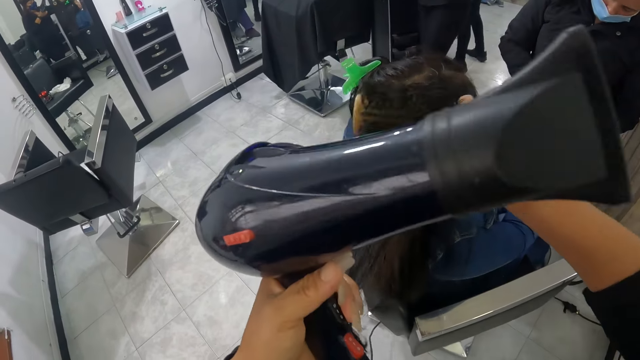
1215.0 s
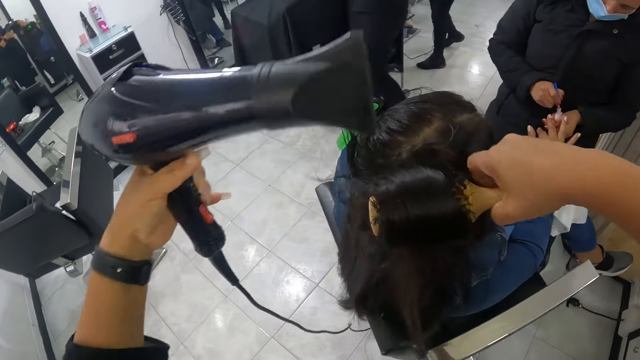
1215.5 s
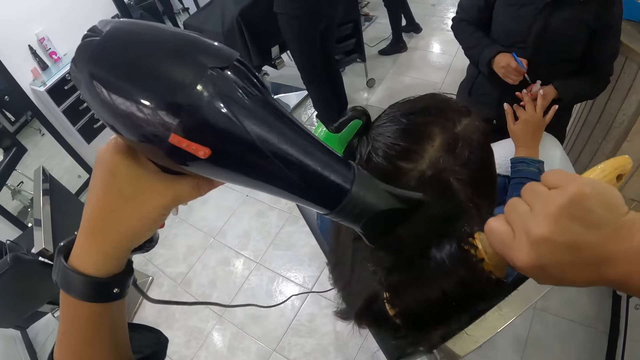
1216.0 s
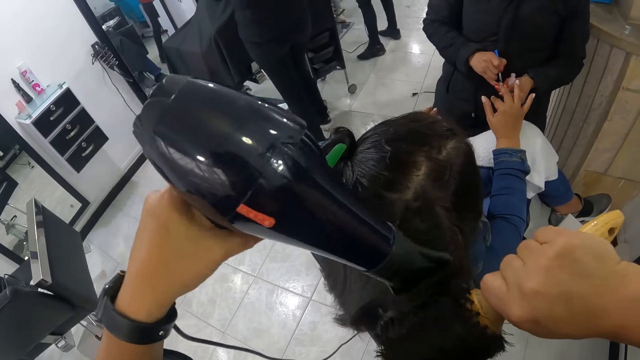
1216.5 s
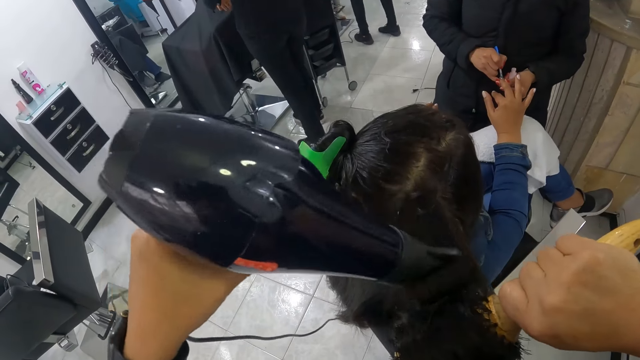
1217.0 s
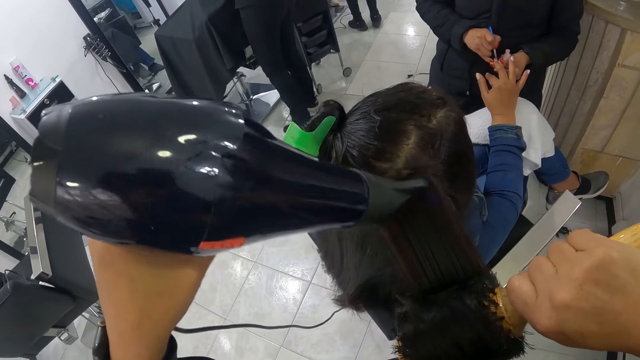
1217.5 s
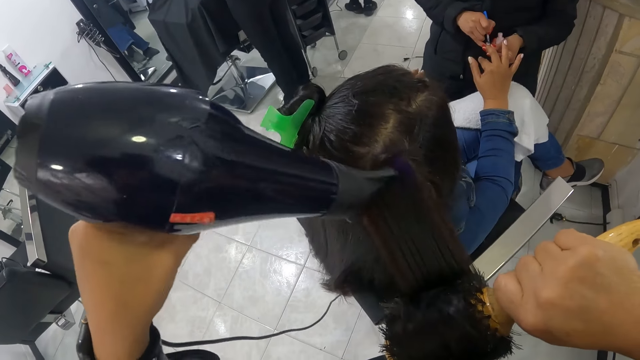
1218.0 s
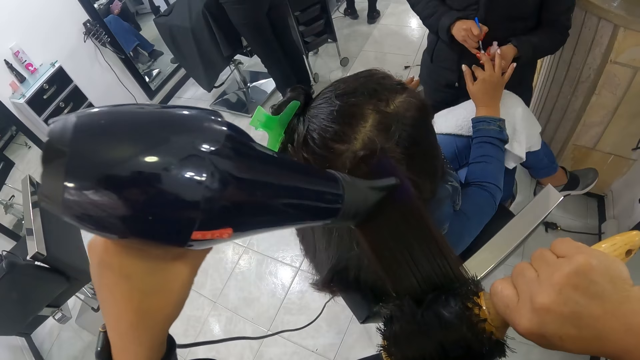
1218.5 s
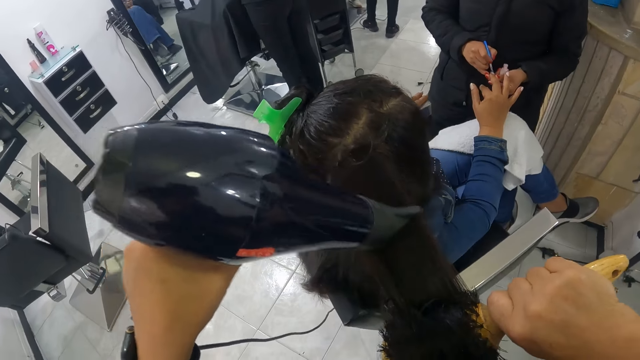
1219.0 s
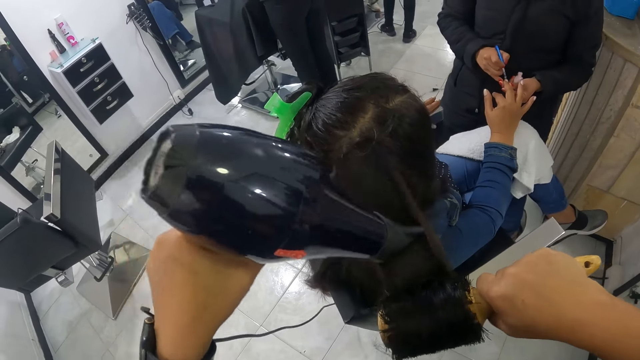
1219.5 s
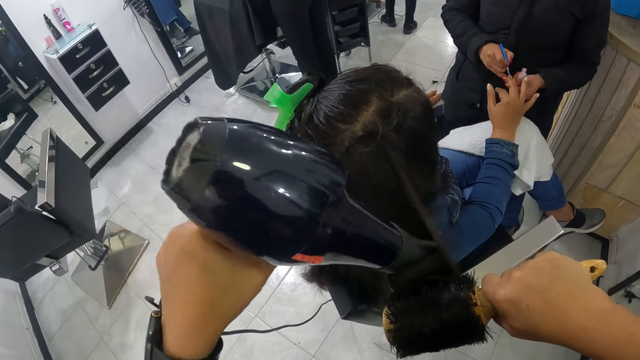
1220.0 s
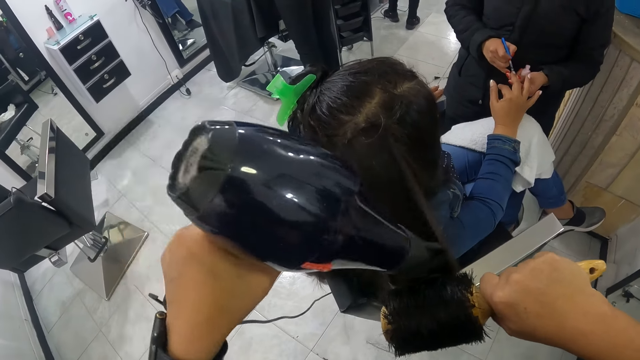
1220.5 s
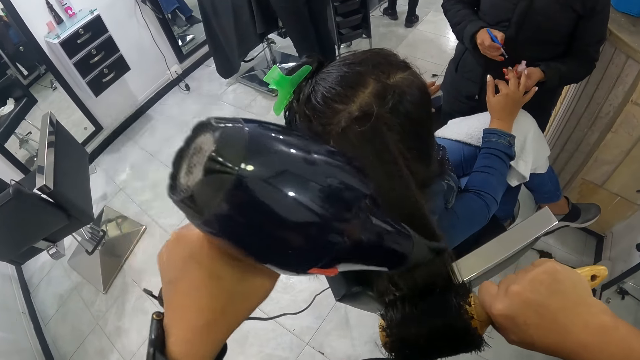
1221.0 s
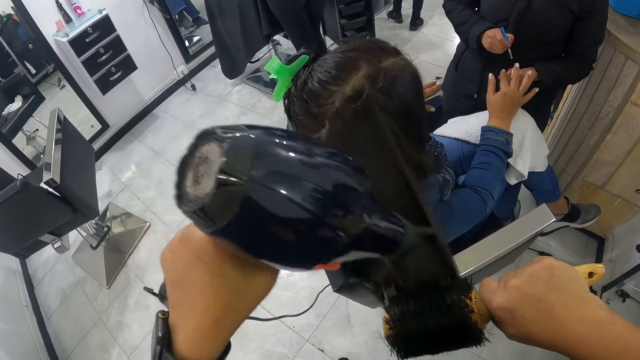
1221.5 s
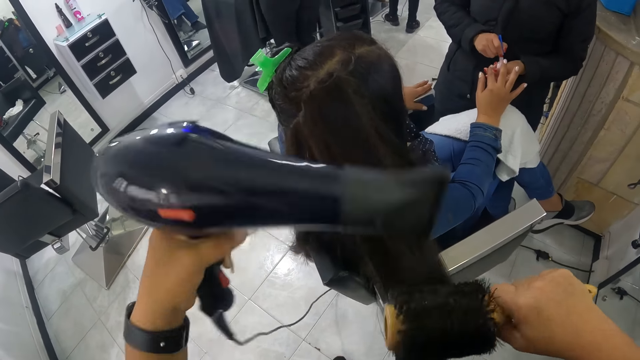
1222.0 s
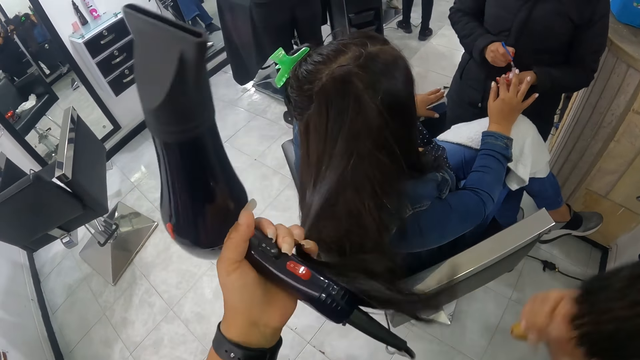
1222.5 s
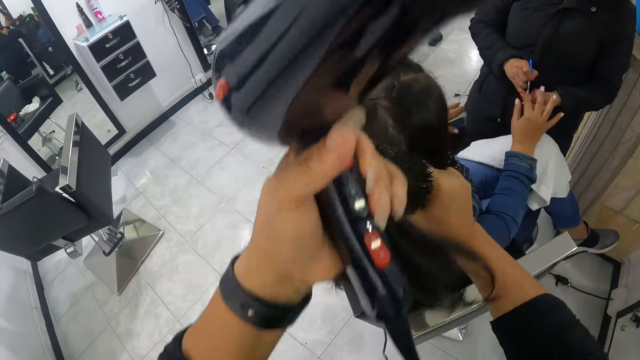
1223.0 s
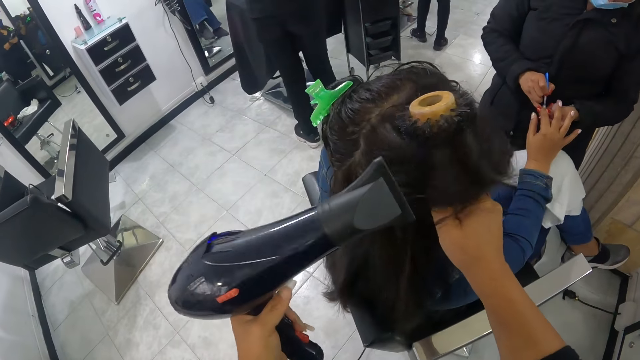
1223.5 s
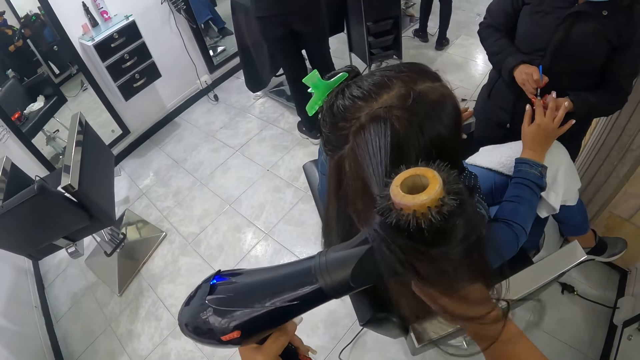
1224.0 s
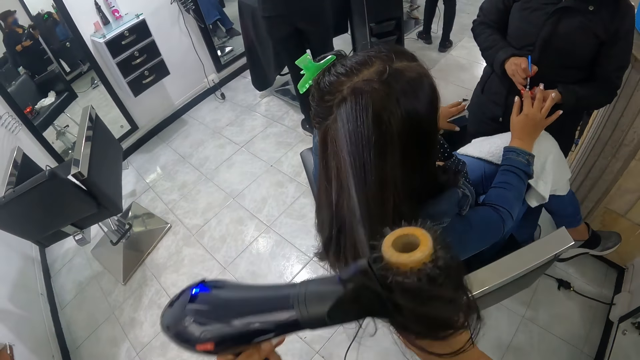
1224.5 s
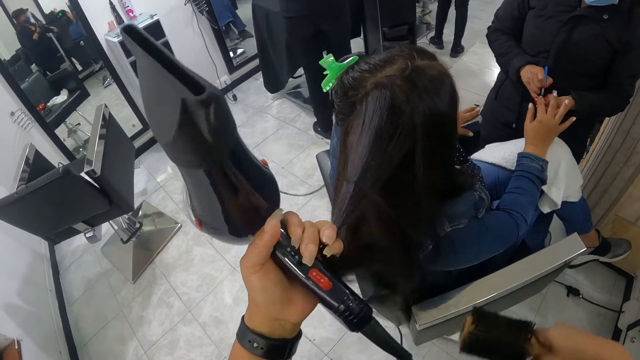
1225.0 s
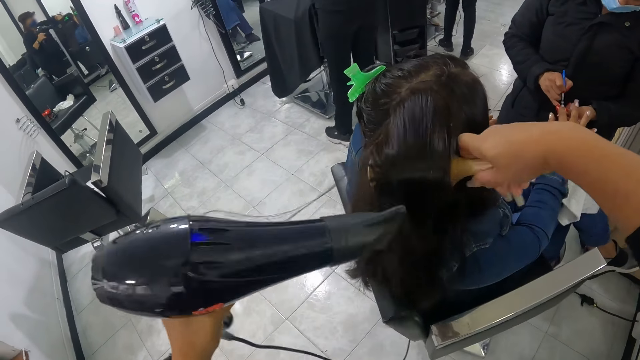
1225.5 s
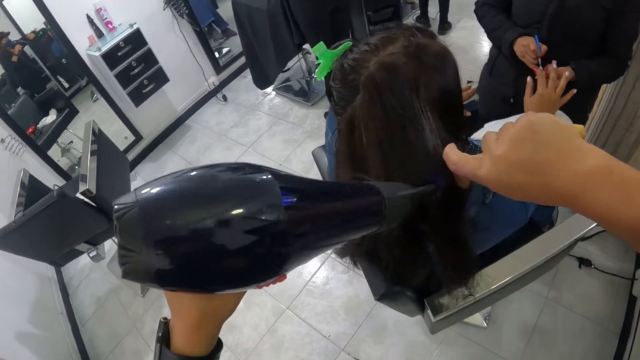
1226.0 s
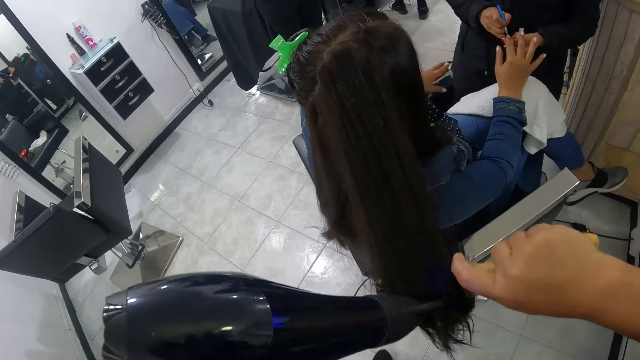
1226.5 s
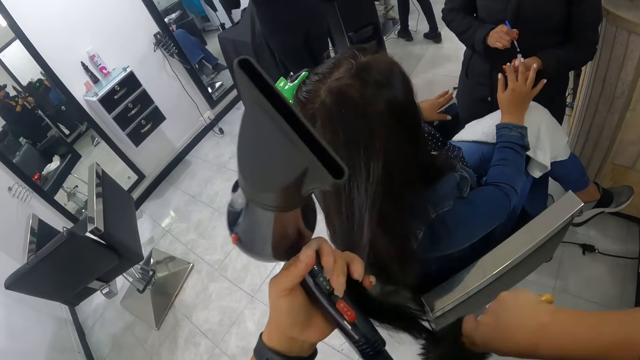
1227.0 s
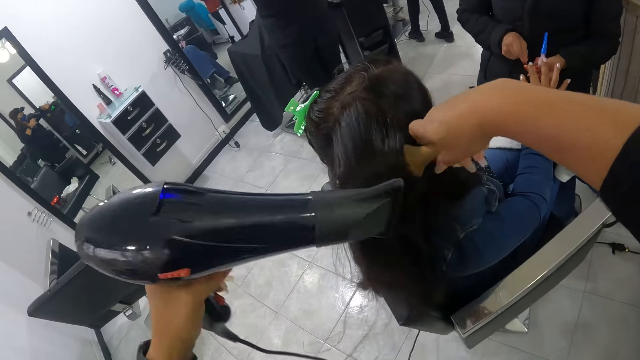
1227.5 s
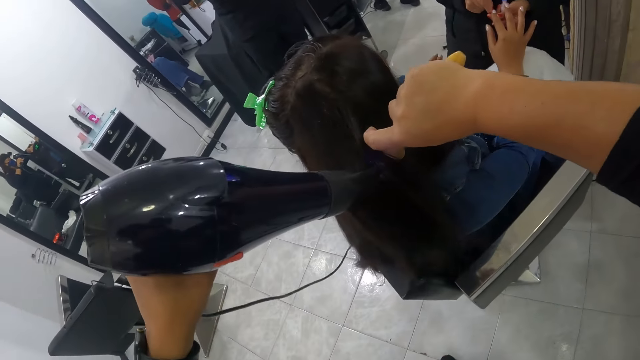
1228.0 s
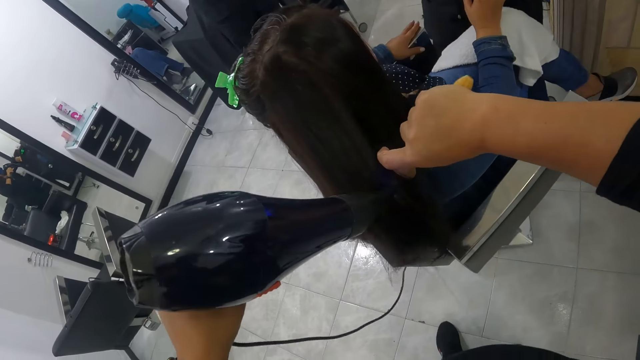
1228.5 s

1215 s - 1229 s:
The camera wearer combs the woman's hair with the hairbrush in her right hand. Another woman takes paint from the nail polish with the nail polish brush in her right hand. The camera wearer blows the first woman's hair with the hair blower in her left hand. The other woman paints the first woman's right middle finger with the nail polish brush in her right hand and takes paint from the nail polish with the nail polish brush in her right hand. The camera wearer holds the first woman's hair with her left pinky finger. She combs the first woman's hair with the hairbrush in her right hand. The other woman paints the first woman's right index finger with the nail polish brush in her right hand. The camera wearer blows the first woman's hair with the hair blower in her left hand. She holds the first woman's hair with her left pinky finger. She combs the first woman's hair with the hairbrush in her right hand. She blows the first woman's hair with the hair blower in her left hand. She holds the first woman's hair with her left pinky finger. The other woman drops the nail polish brush inside the nail polish with her right hand. The camera wearer combs the first woman's hair with the hairbrush in her right hand. The other woman cleans the first woman's right index finger with her right hand. The camera wearer blows the first woman's hair with the hair blower in her left hand.

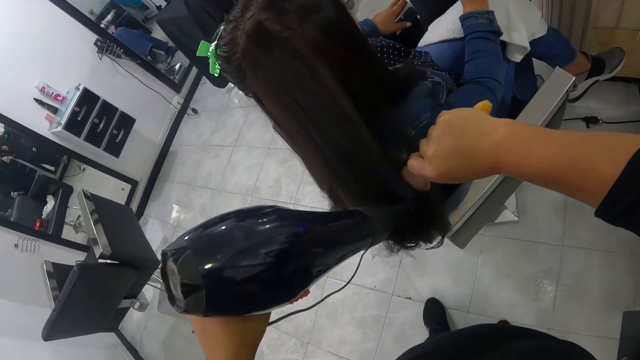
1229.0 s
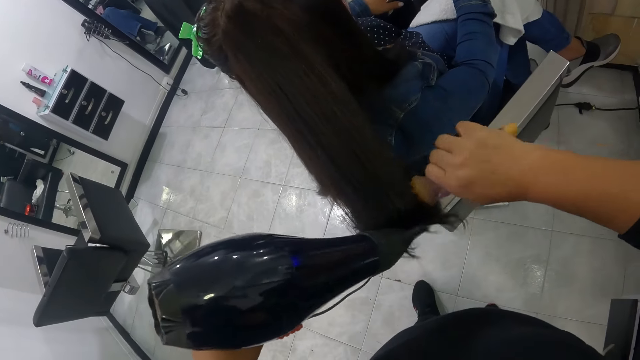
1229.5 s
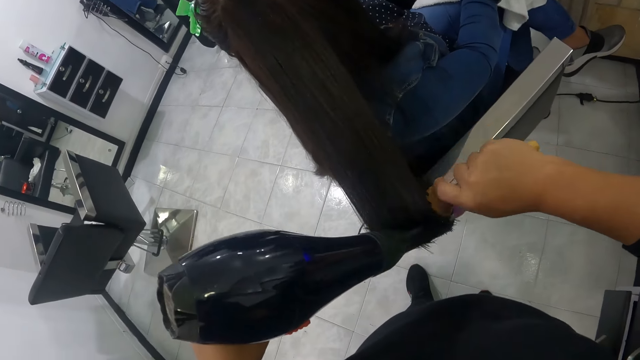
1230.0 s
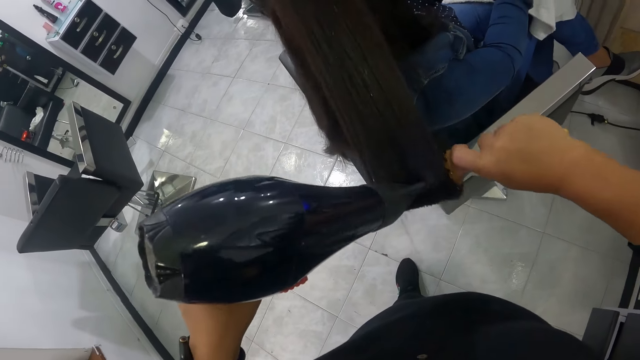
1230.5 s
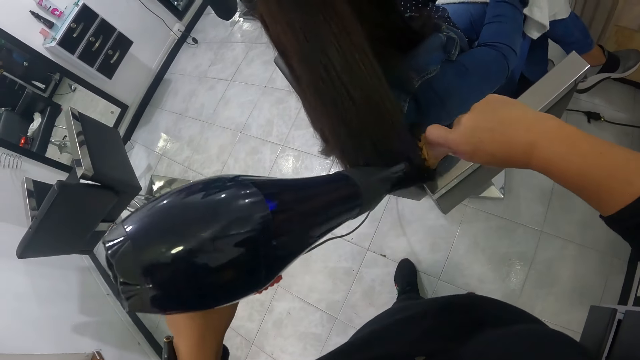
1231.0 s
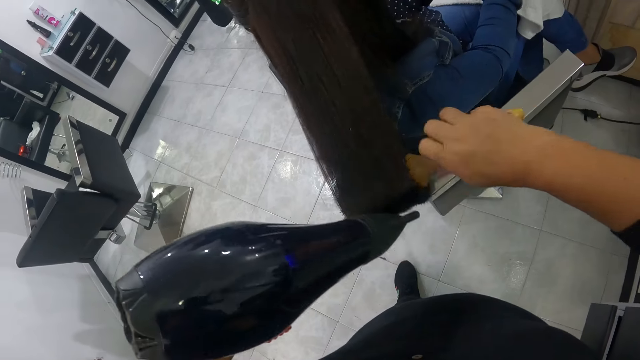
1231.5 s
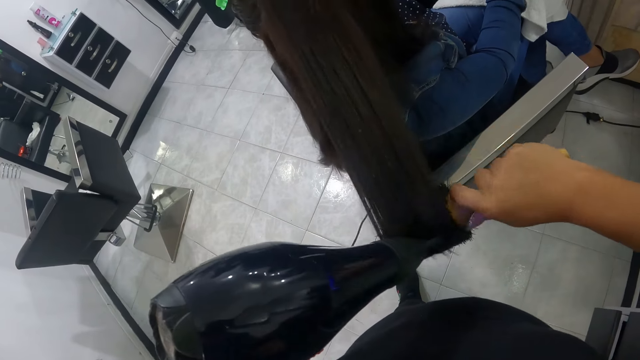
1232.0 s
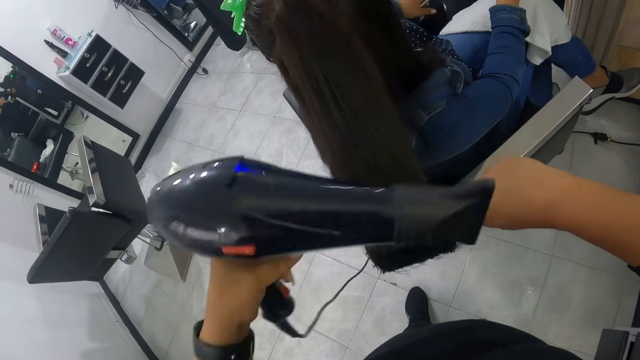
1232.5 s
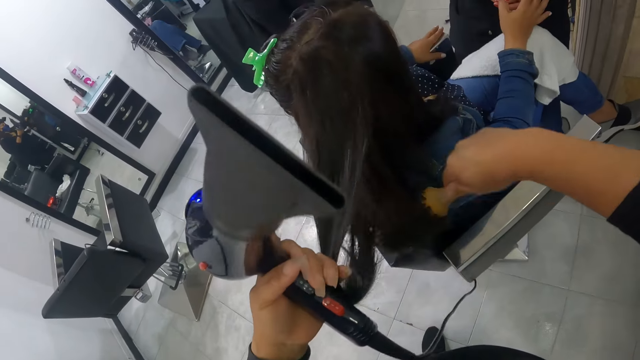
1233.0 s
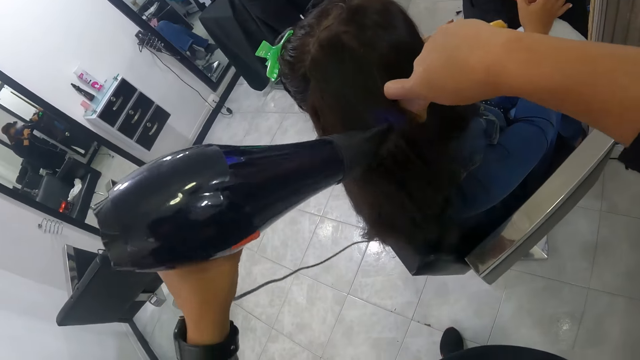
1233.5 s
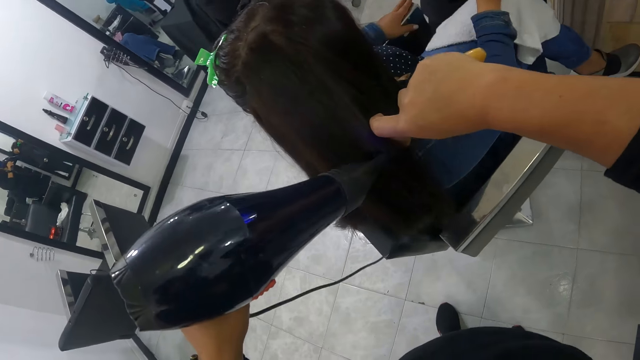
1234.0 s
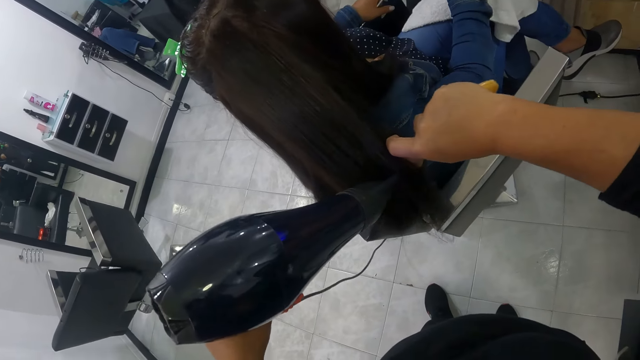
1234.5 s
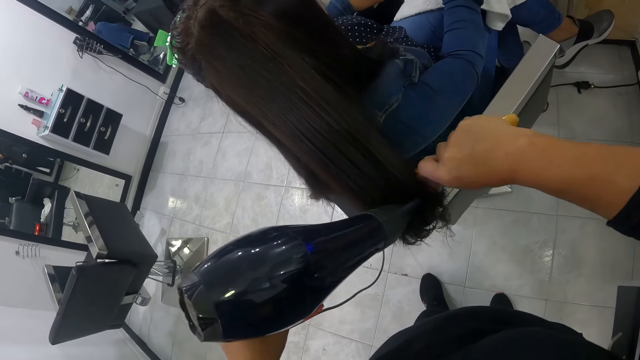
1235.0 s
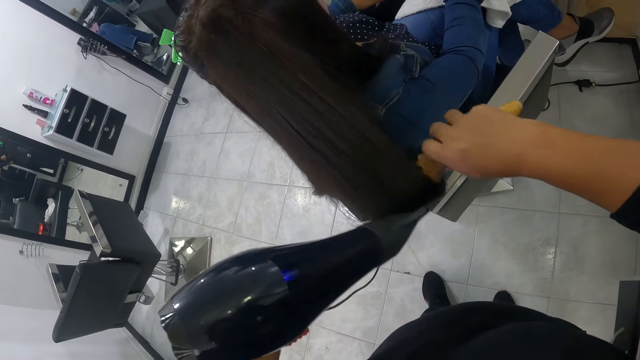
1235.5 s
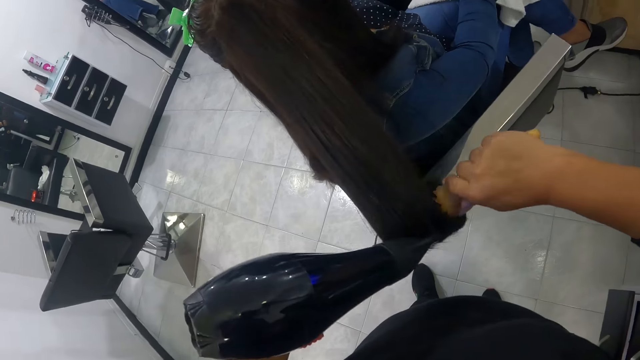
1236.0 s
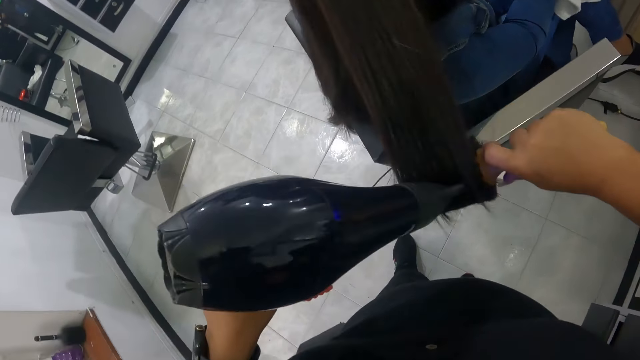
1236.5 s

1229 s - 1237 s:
The camera wearer holds the woman's hair with her left pinky finger. She combs the woman's hair with the hairbrush in her right hand. She blows the woman's hair with the hair blower in her left hand.
